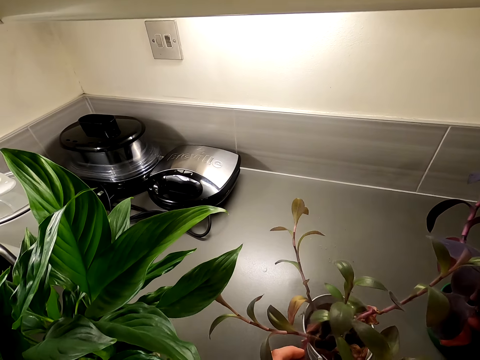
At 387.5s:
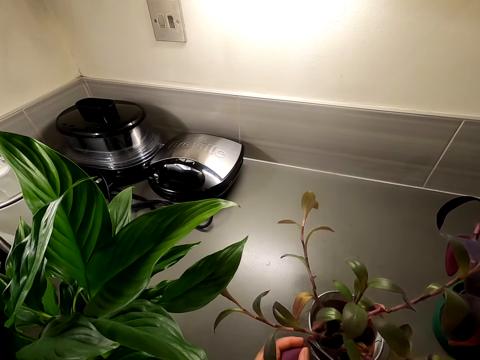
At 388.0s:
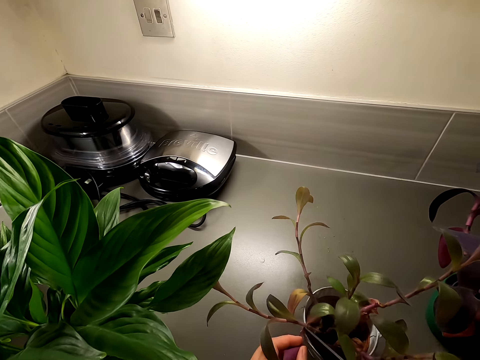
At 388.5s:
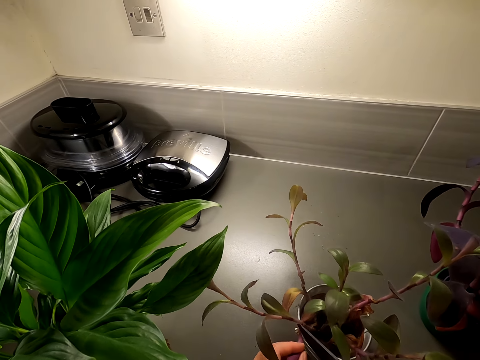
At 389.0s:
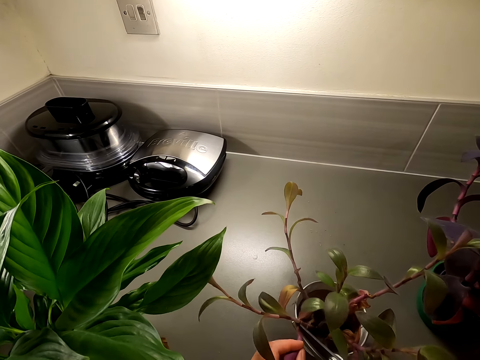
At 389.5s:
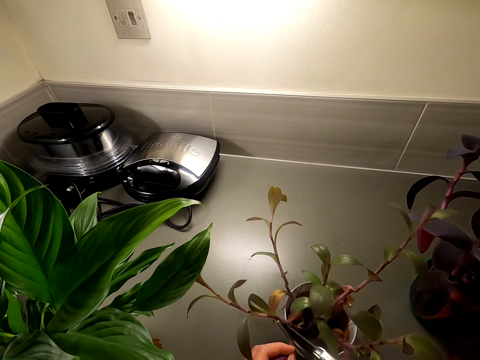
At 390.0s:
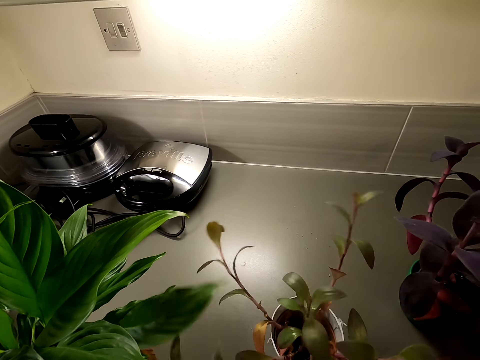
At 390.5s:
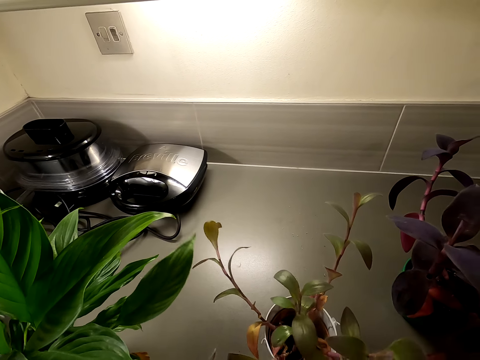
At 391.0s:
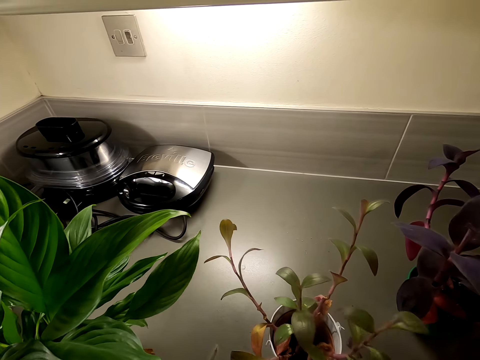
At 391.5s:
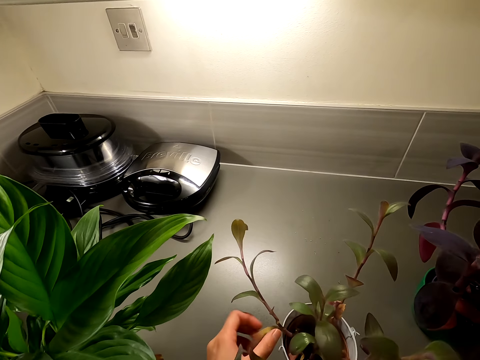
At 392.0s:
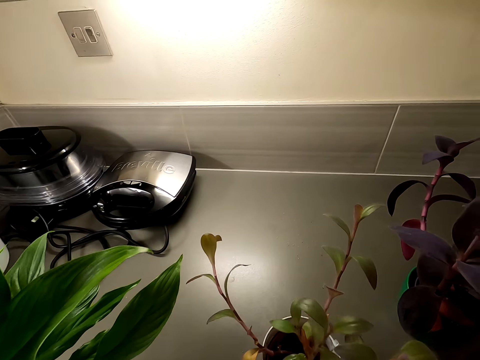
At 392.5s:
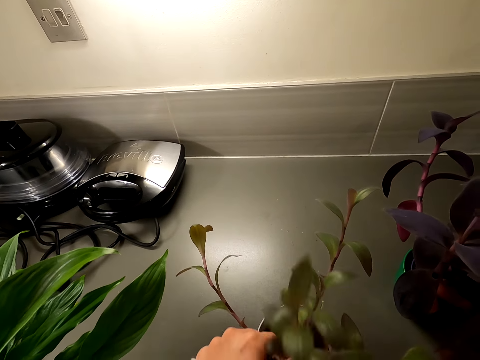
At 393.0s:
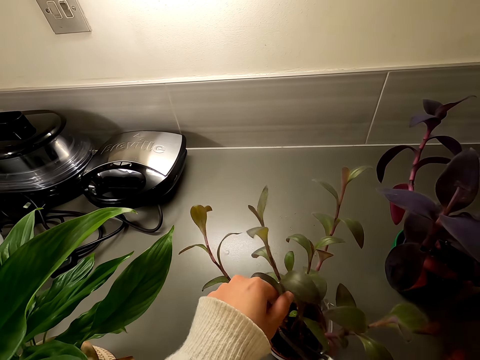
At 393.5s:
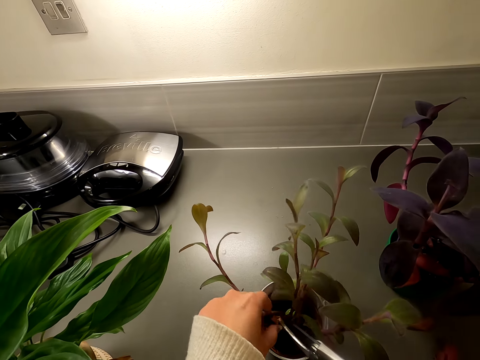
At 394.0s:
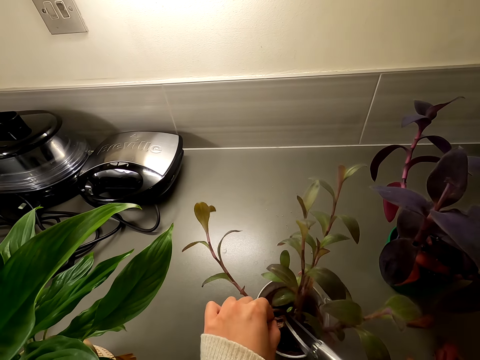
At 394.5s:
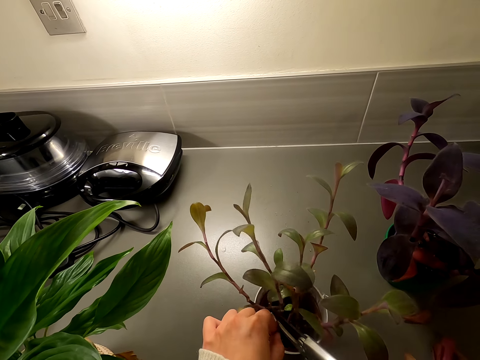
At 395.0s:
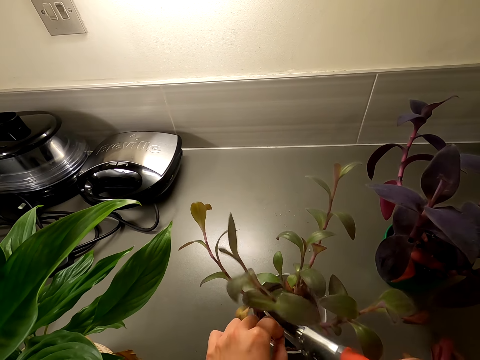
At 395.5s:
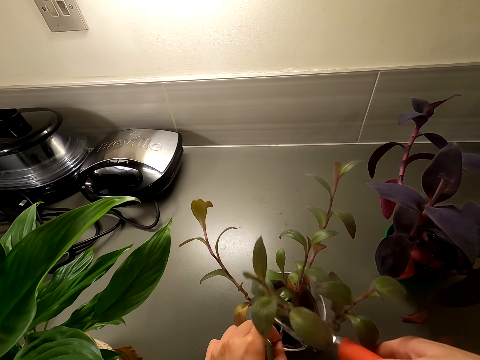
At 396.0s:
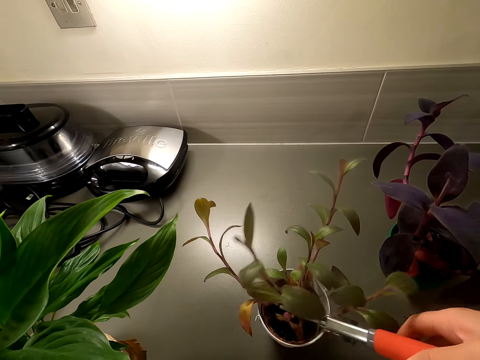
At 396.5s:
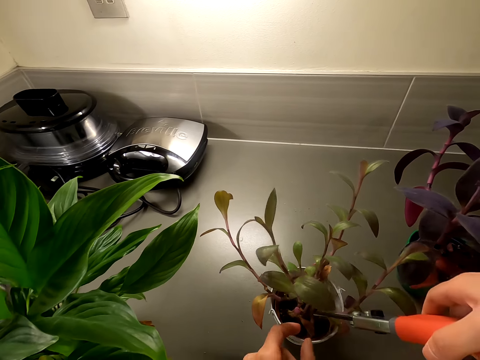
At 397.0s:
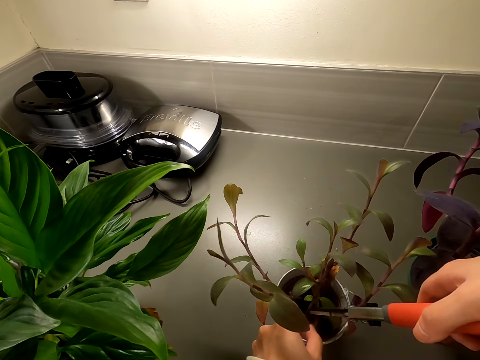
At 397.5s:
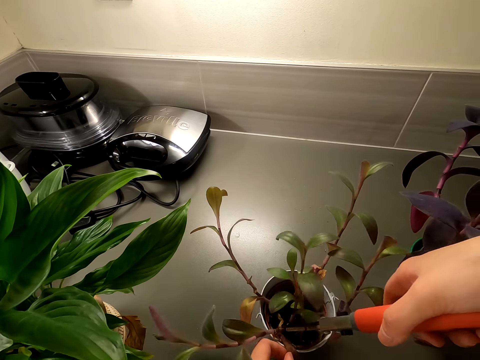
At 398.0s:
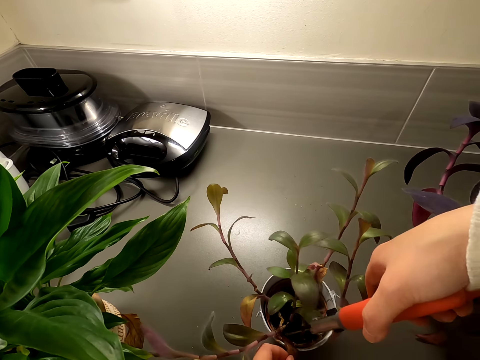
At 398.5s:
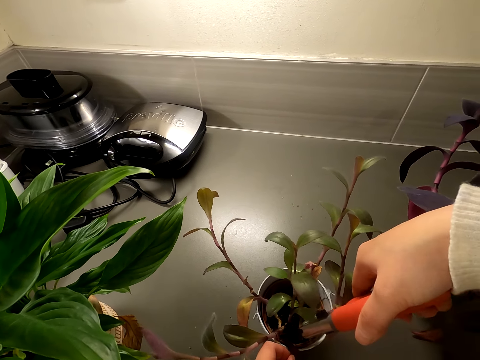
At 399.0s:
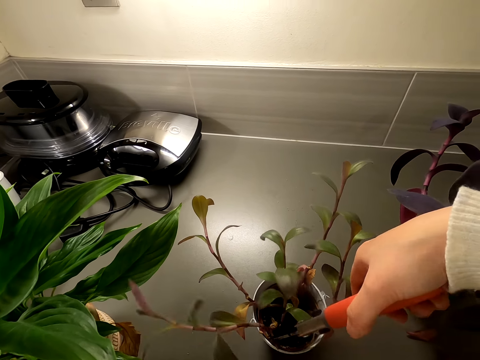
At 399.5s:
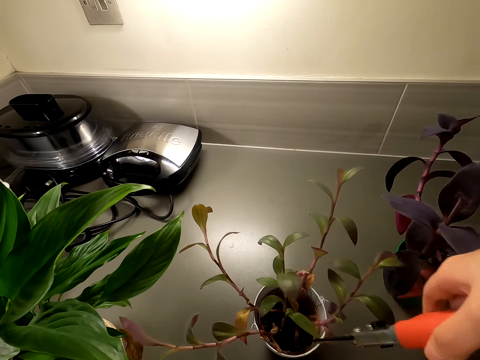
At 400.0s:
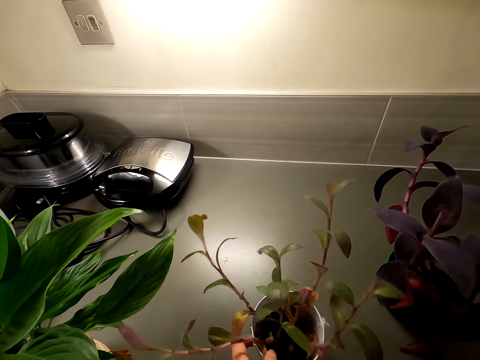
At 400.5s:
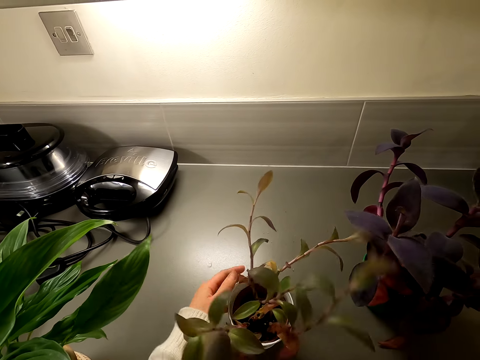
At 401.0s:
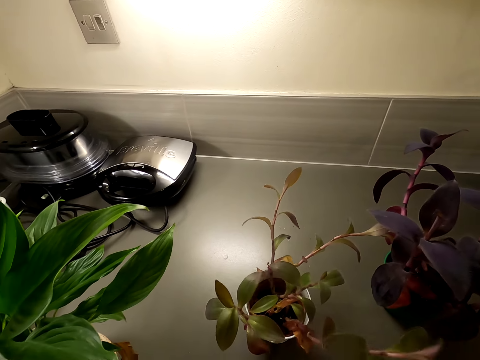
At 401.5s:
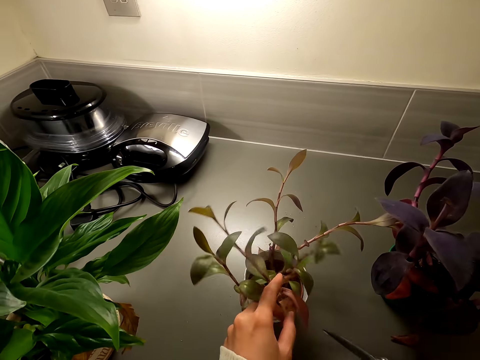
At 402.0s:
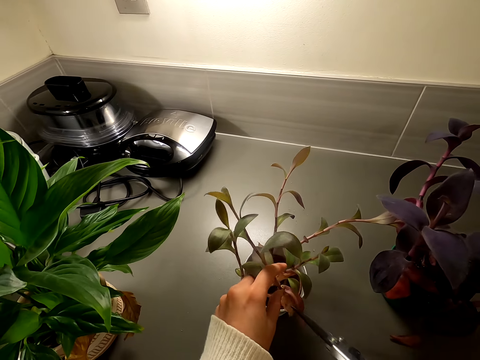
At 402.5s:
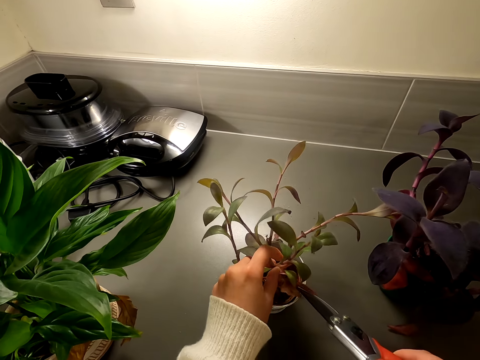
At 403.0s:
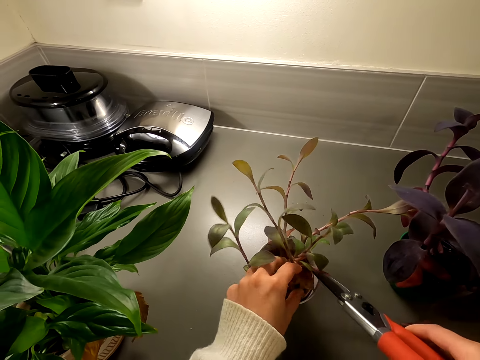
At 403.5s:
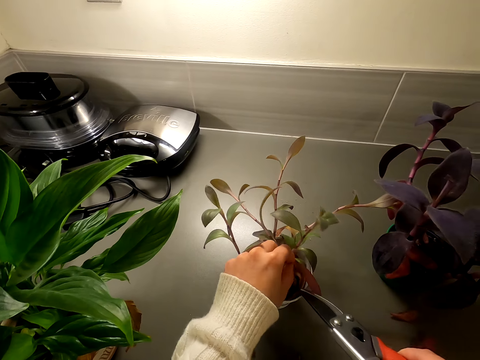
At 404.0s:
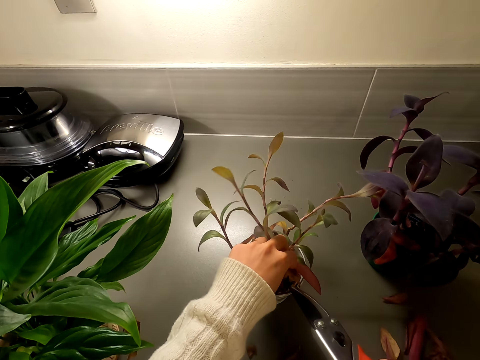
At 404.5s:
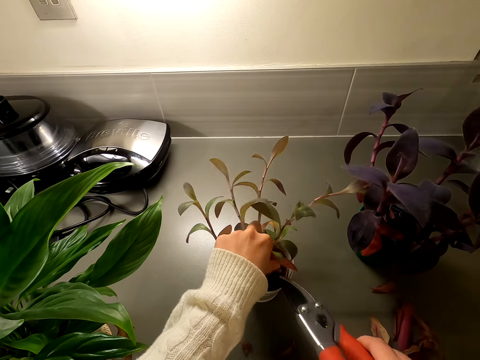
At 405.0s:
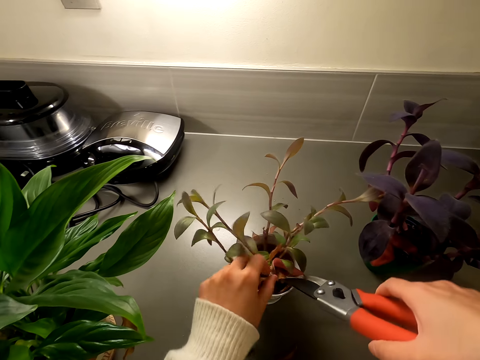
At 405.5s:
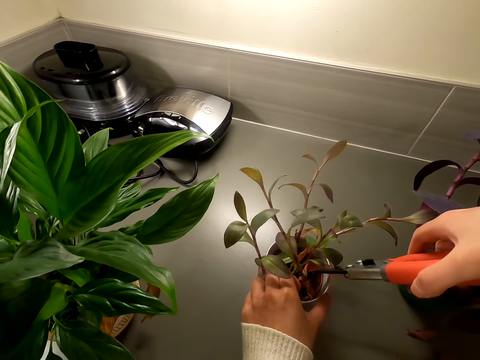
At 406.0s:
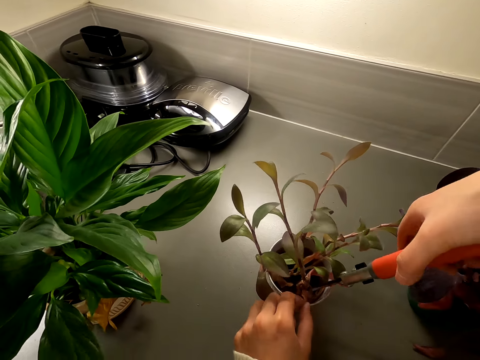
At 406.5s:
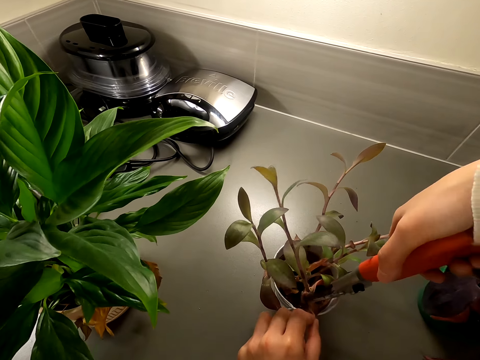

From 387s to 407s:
The camera wearer cuts the house plant's leaves with a pair of scissors. They rotate the house plant on the countertop. They cut the house plant's leaves with the pair of scissors.

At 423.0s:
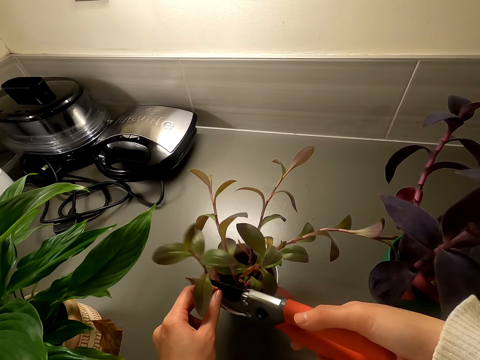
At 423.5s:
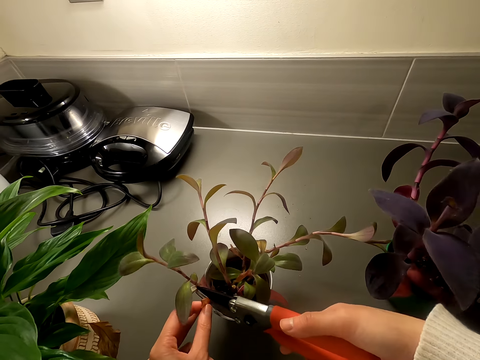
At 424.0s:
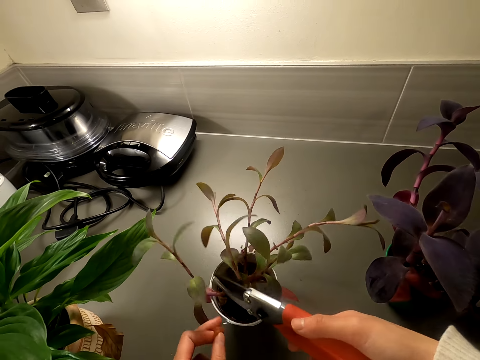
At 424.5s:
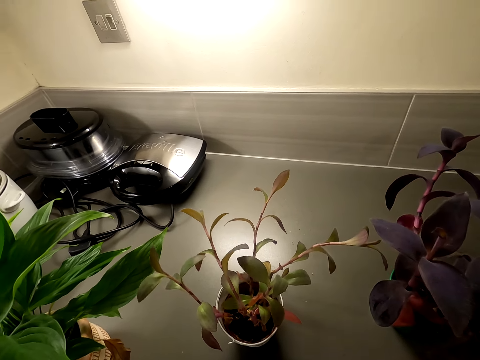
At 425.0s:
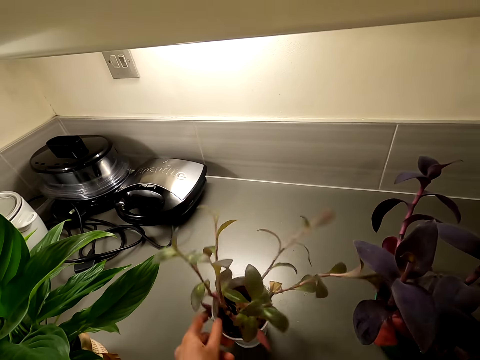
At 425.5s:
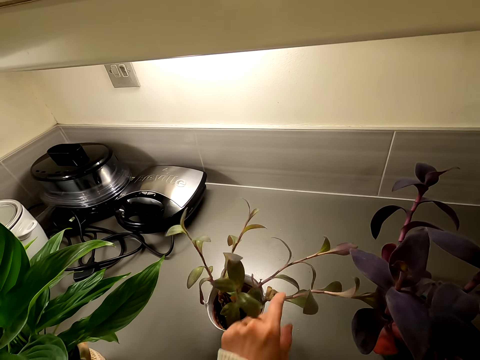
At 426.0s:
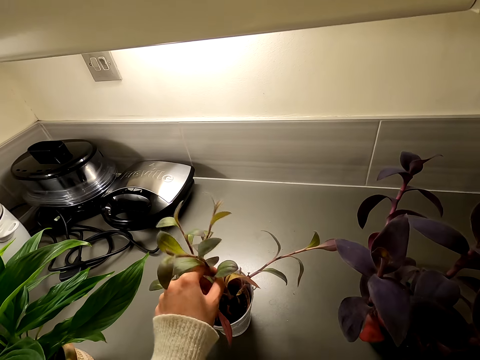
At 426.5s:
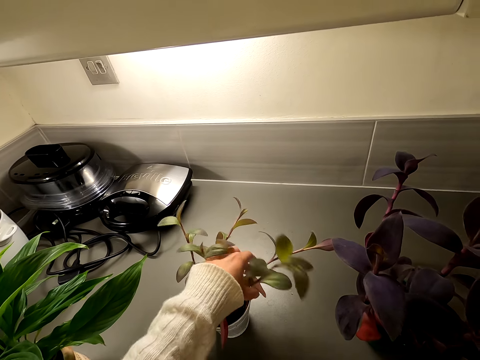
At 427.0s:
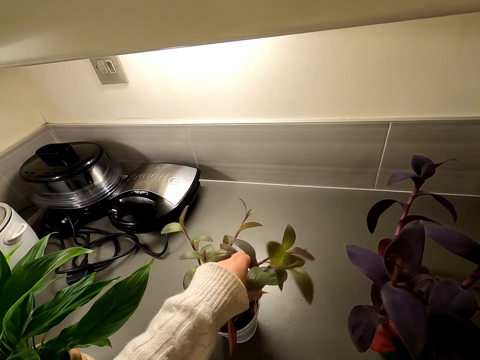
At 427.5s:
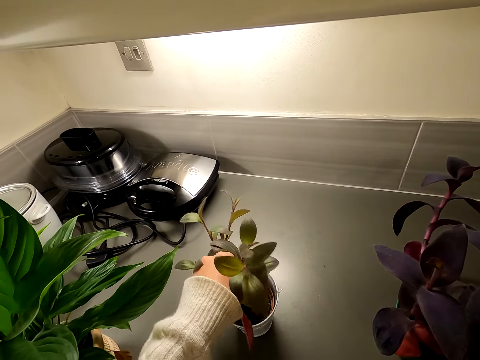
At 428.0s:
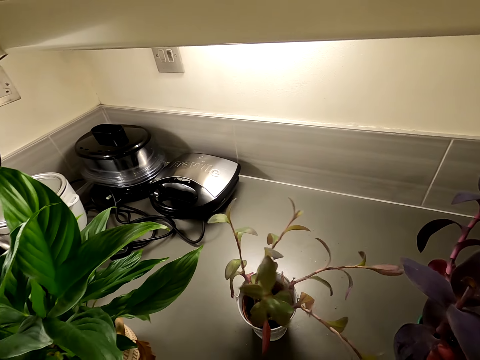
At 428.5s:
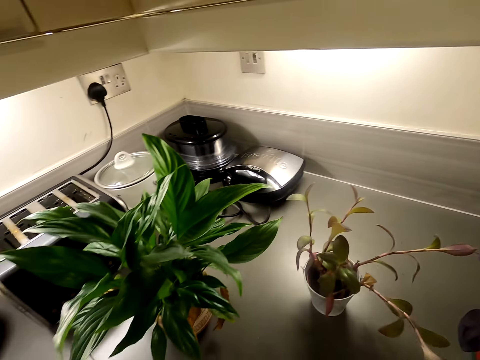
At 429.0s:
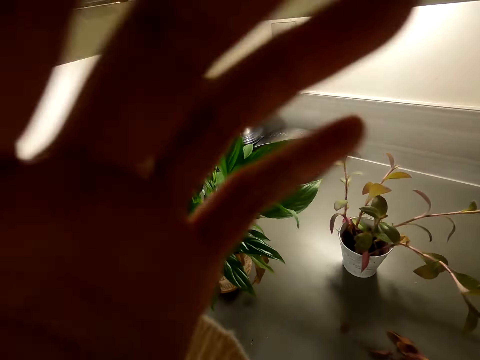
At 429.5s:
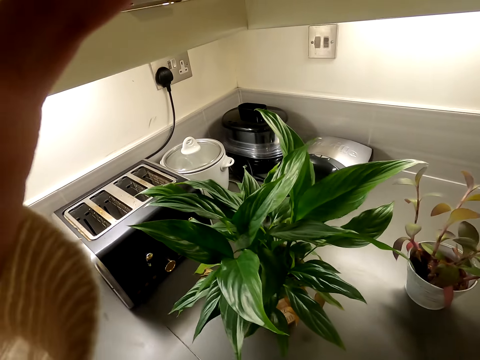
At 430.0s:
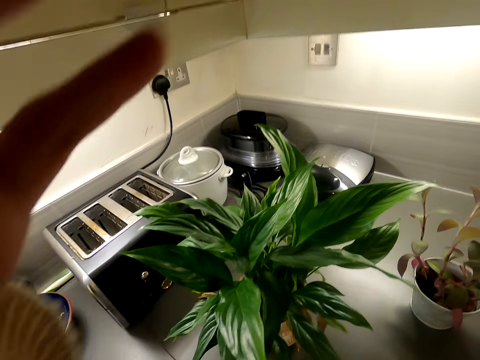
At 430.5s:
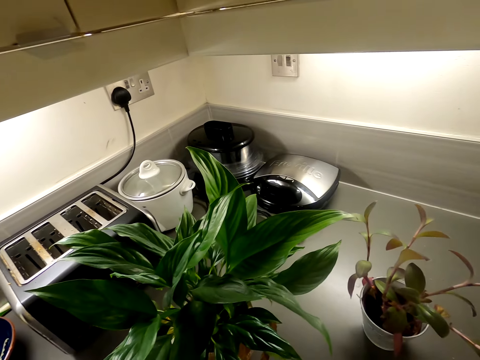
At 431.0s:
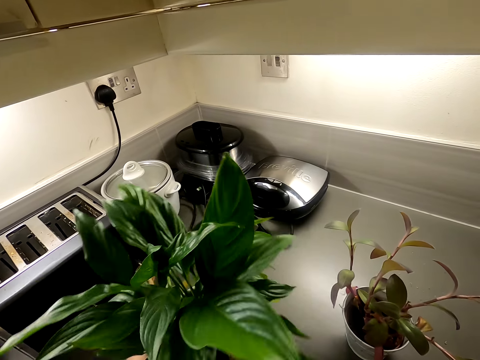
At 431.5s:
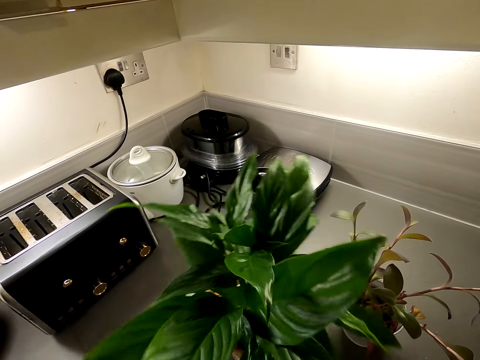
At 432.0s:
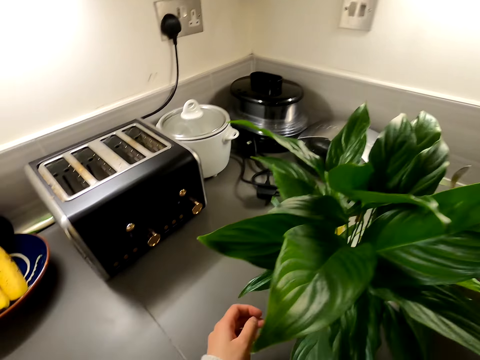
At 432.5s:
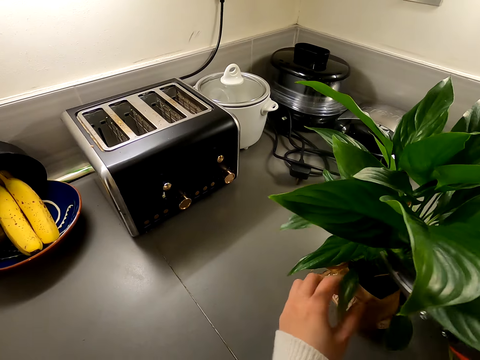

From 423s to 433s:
The camera wearer rotates the house plant on the countertop. She holds the house plant with her left hand. She adjusts the camera with her left hand. She rotates the house plant on the countertop. She moves flower pots.
